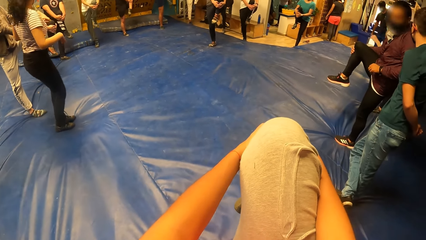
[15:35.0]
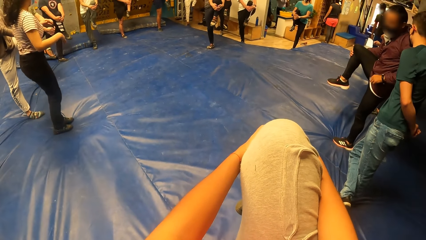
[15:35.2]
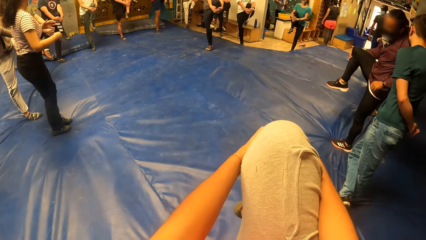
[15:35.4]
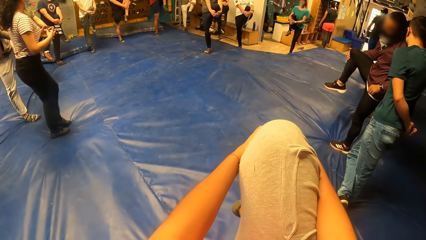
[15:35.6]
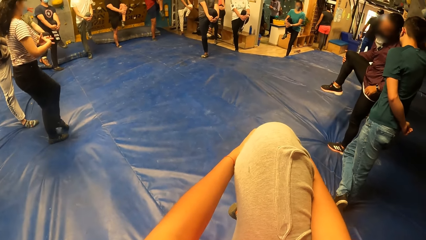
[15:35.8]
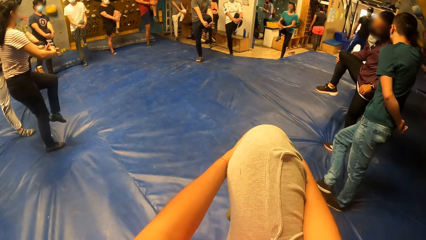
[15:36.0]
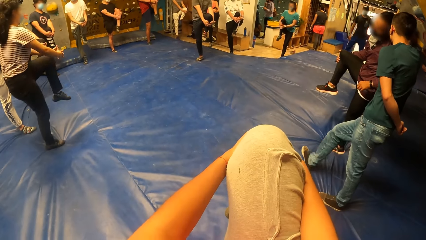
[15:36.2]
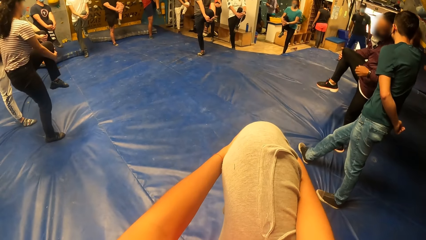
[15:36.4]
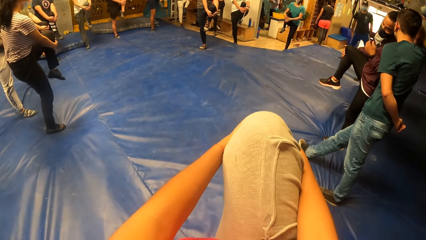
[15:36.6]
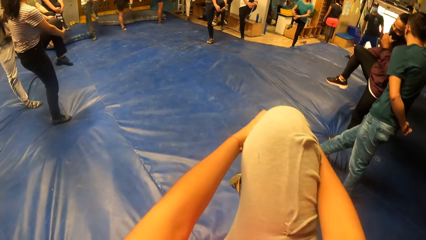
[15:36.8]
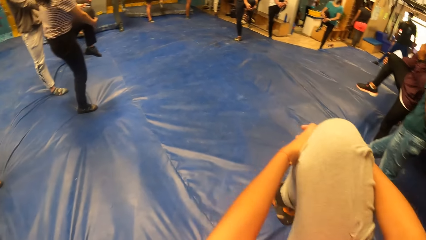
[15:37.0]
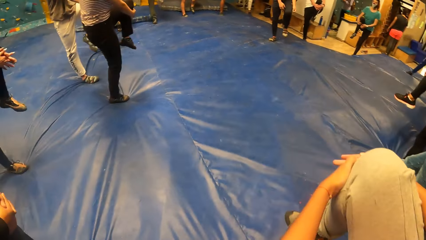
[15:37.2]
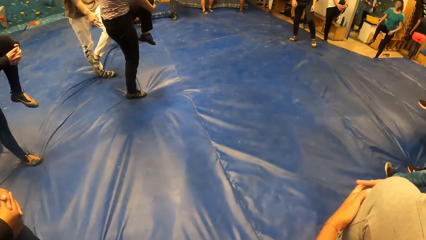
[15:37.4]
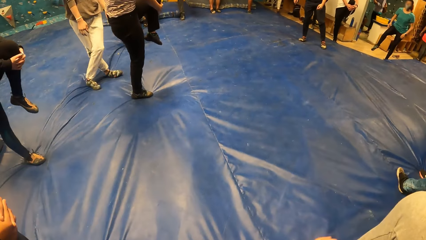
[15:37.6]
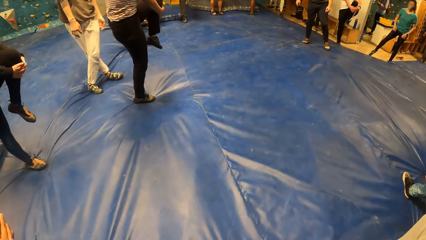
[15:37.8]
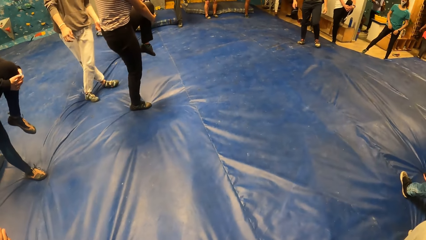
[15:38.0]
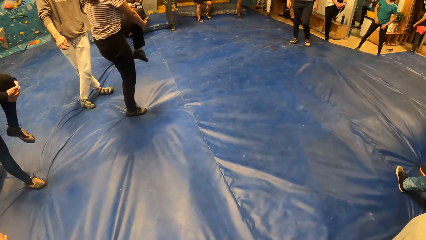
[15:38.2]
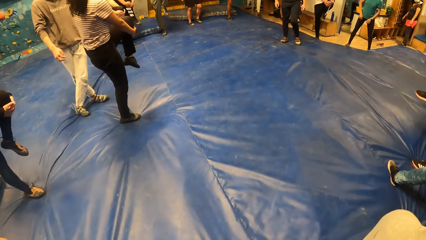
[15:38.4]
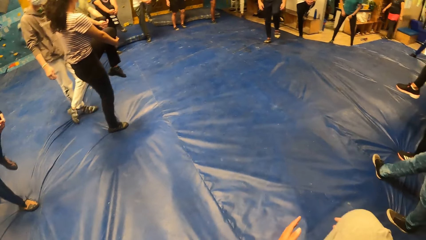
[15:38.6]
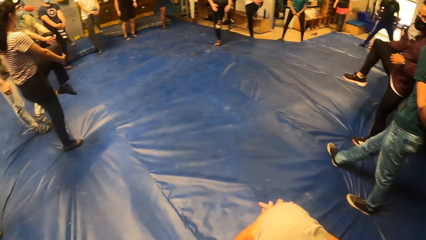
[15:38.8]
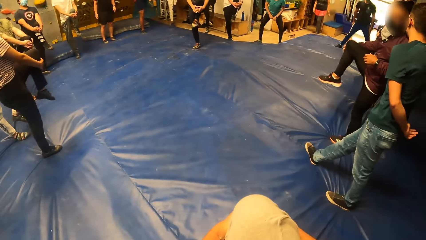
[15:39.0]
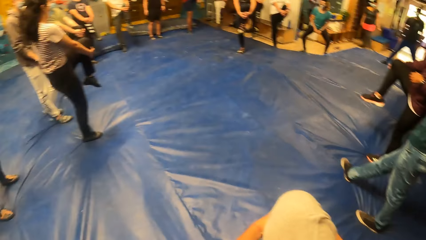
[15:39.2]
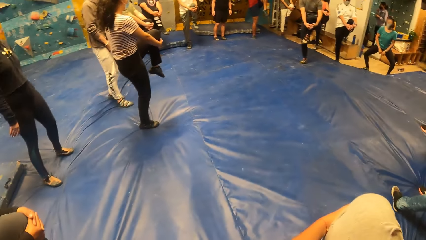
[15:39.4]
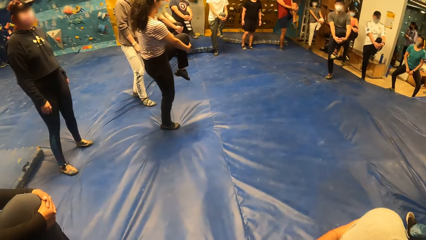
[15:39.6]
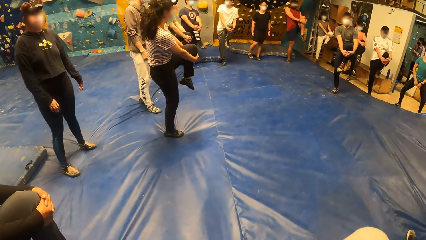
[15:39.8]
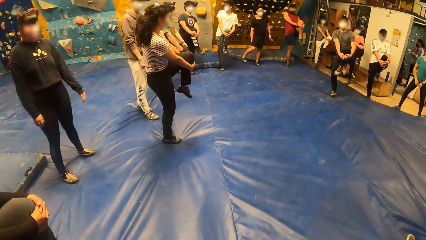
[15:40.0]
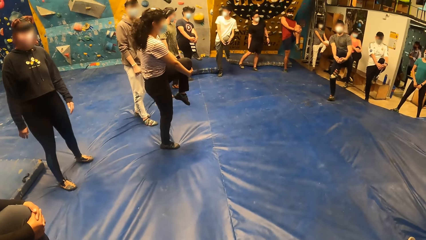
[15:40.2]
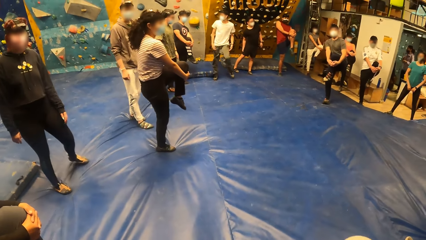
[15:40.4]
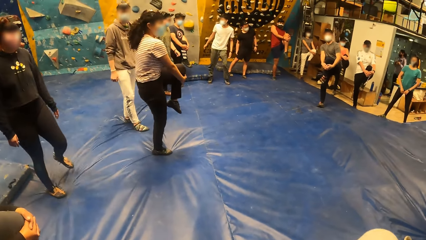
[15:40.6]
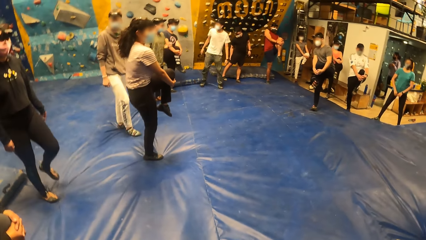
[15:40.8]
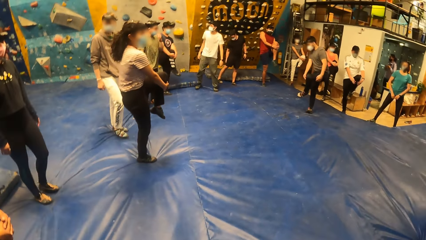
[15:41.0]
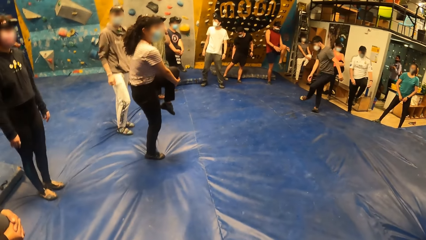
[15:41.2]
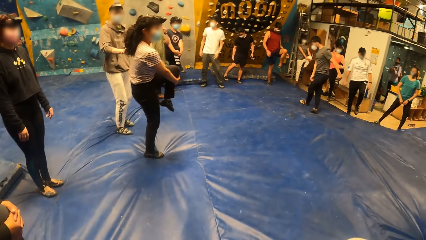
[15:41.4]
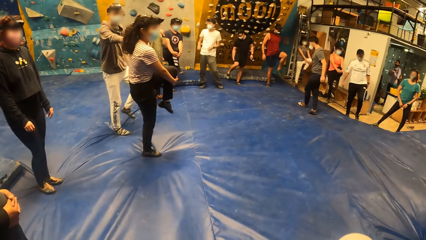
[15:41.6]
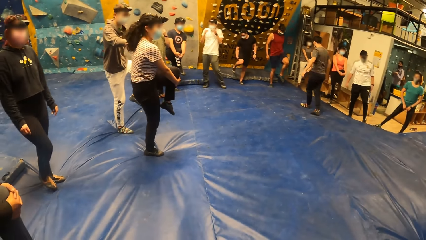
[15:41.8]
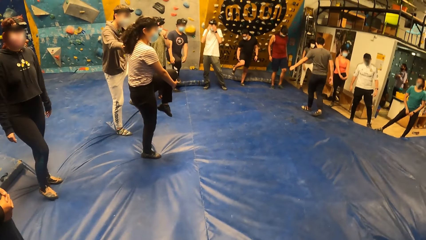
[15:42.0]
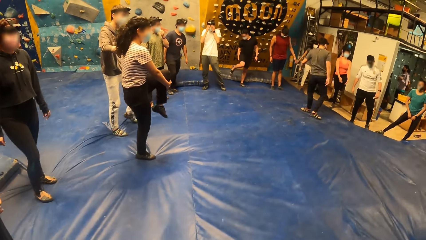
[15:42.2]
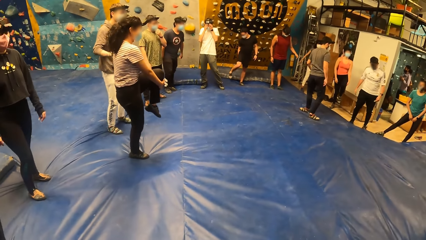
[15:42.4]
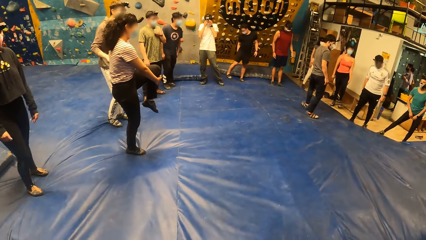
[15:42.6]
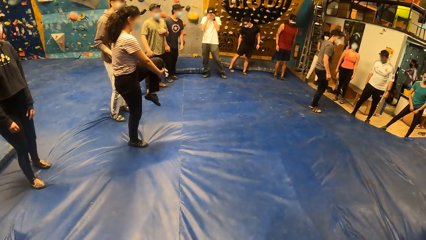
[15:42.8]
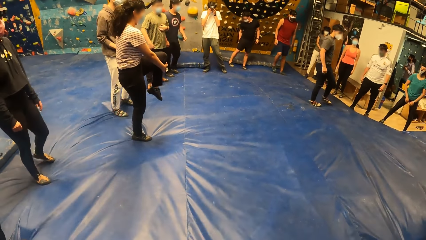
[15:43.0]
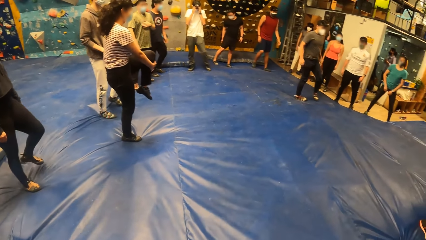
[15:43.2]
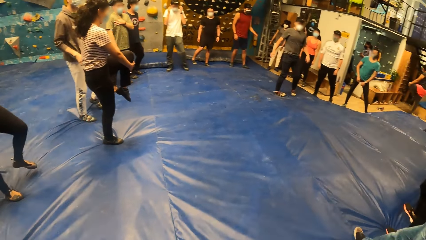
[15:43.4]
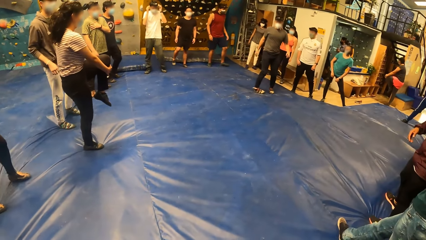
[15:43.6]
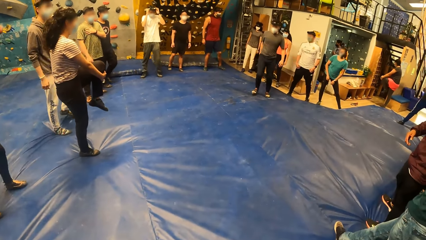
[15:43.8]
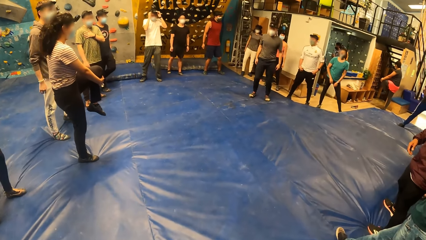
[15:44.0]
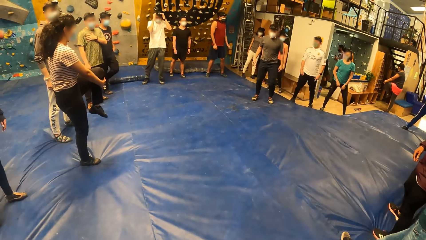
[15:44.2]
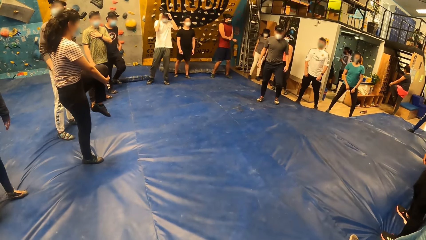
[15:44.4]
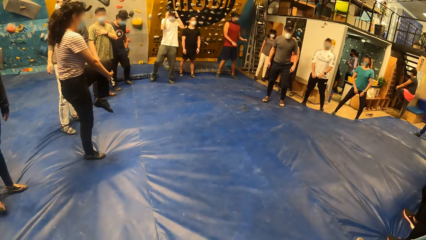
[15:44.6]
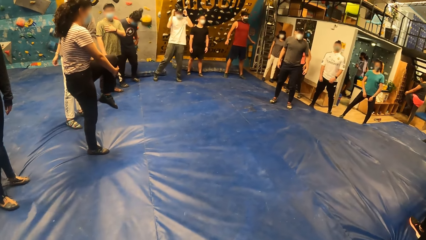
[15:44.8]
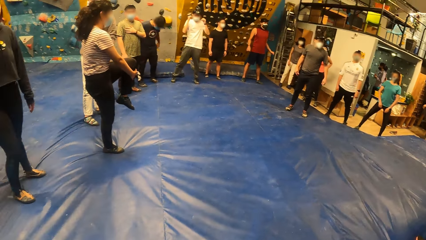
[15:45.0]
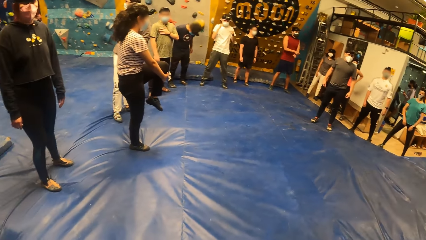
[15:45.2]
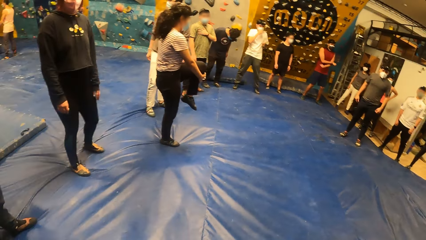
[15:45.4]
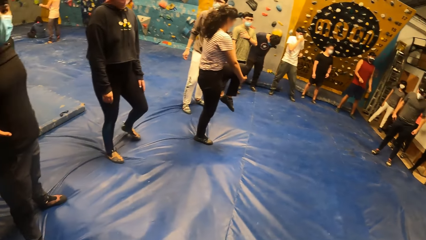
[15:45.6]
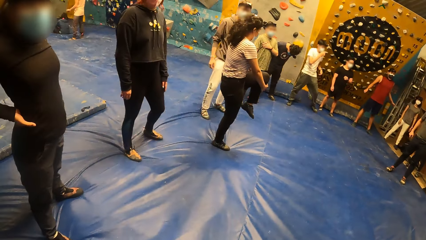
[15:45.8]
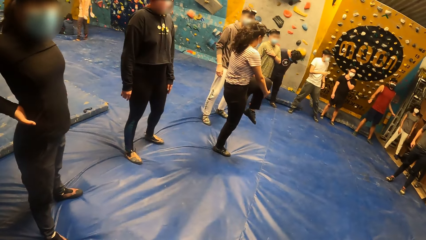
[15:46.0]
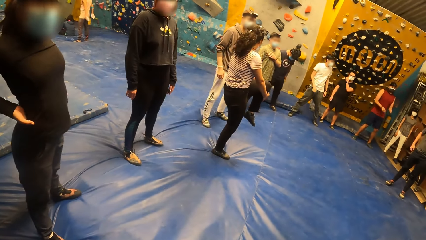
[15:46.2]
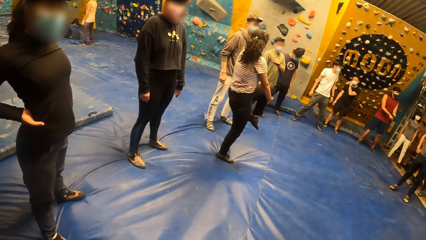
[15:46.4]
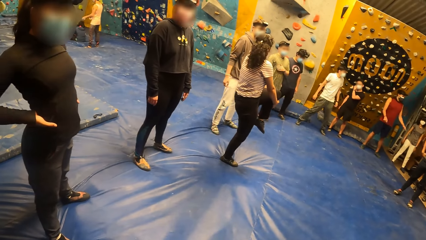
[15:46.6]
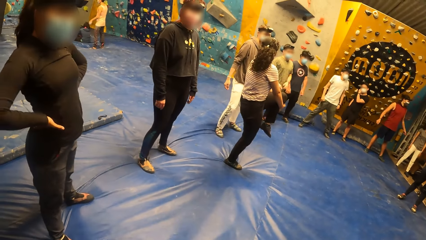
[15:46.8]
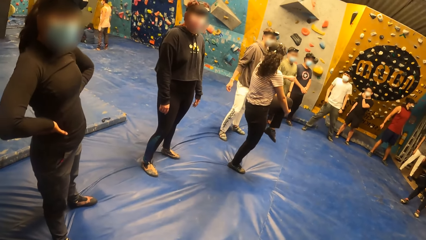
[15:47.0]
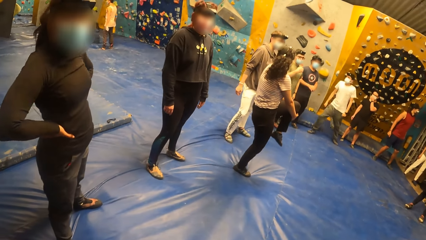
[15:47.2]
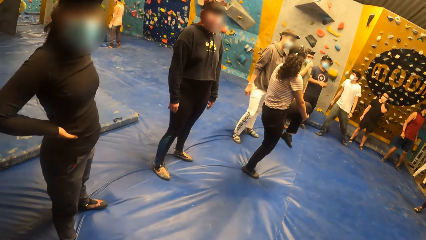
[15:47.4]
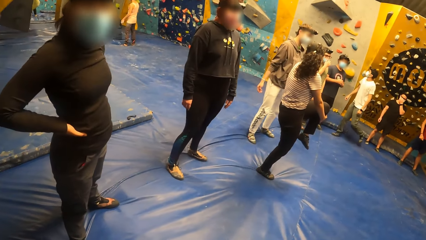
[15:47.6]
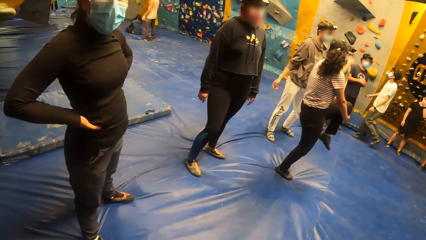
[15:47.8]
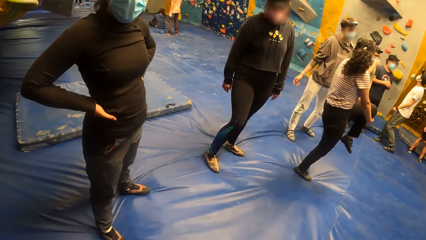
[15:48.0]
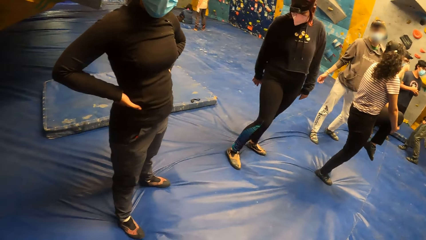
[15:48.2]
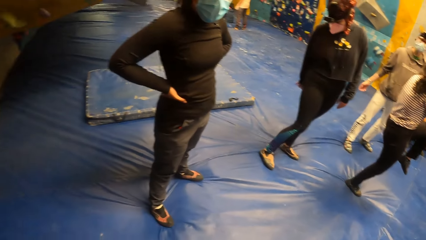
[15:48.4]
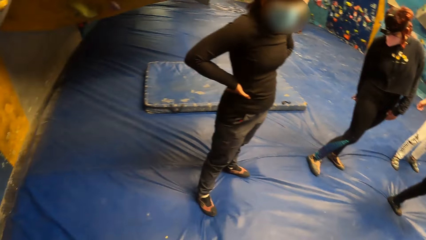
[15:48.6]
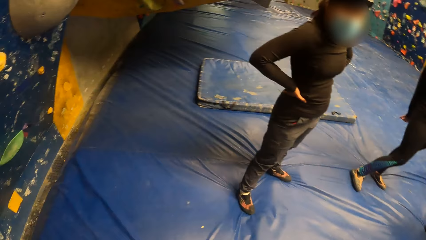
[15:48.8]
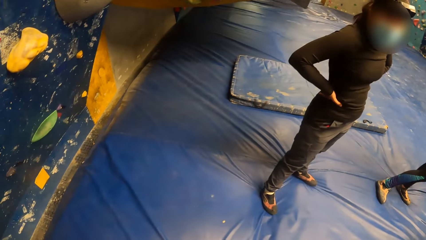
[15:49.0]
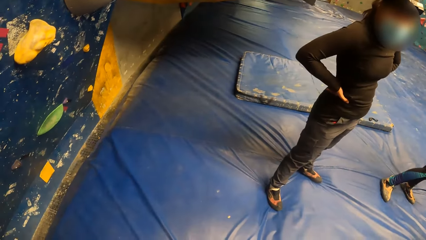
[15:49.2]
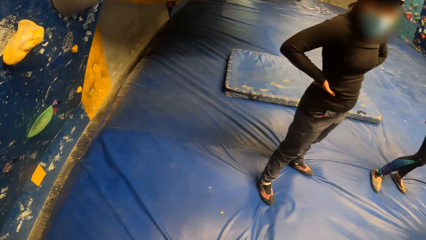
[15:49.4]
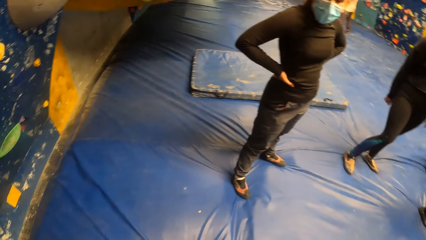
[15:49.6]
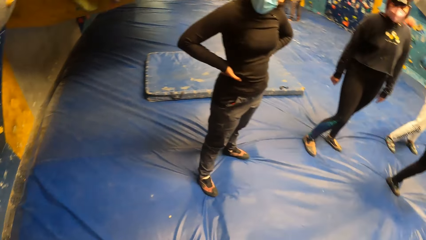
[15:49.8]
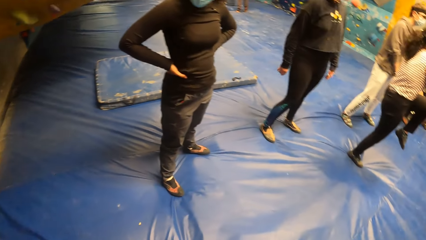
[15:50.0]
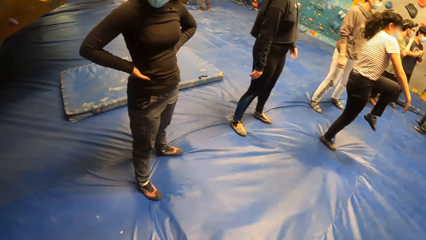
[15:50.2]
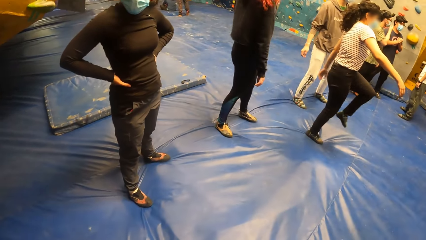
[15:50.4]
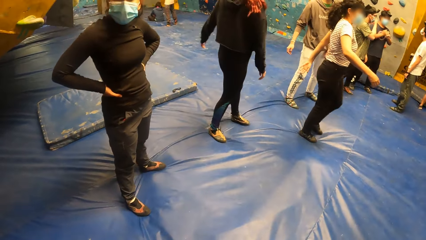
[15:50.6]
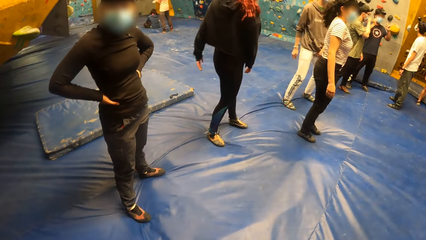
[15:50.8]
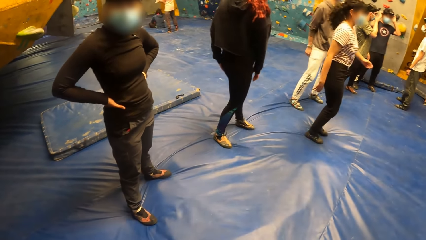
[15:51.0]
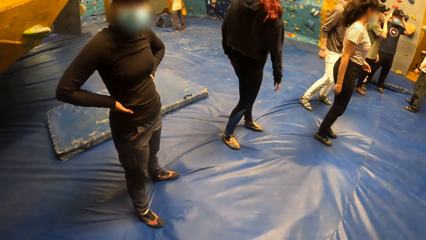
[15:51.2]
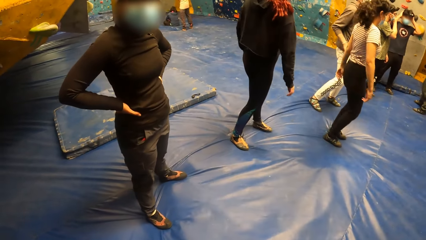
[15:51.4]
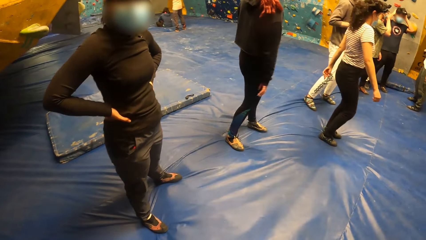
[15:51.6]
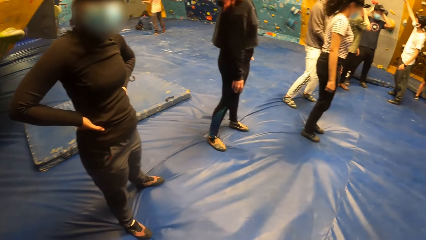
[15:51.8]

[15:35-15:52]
The camera wearer looks around. A woman stands with both hands on her waist. The woman shakes both hands on her waist.
